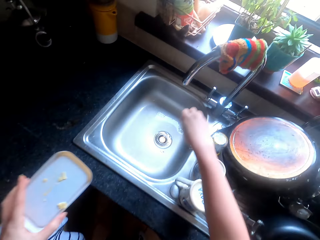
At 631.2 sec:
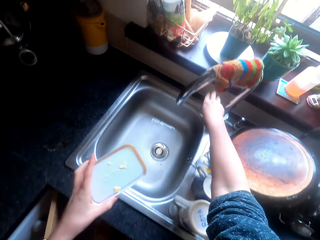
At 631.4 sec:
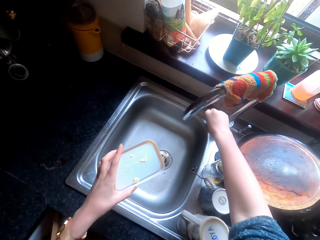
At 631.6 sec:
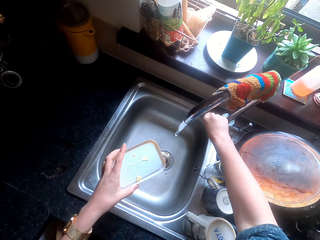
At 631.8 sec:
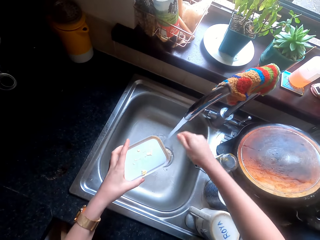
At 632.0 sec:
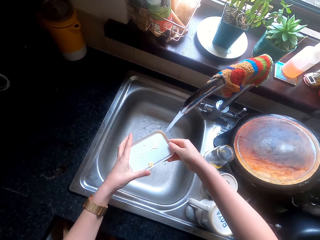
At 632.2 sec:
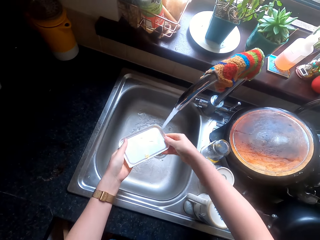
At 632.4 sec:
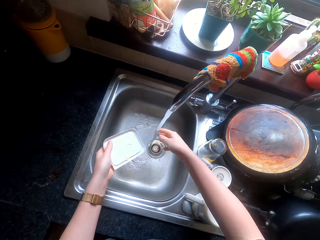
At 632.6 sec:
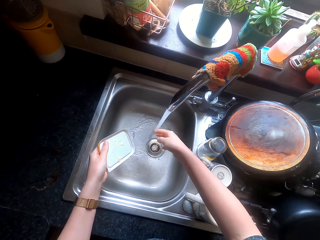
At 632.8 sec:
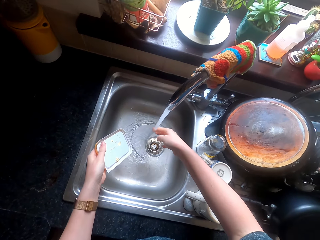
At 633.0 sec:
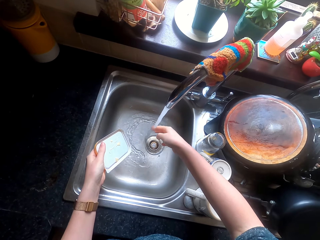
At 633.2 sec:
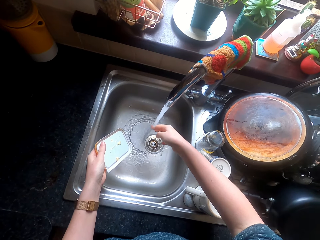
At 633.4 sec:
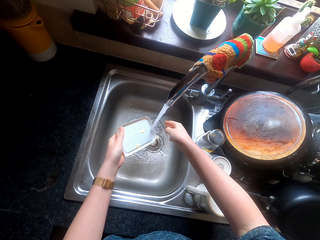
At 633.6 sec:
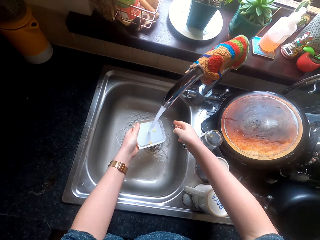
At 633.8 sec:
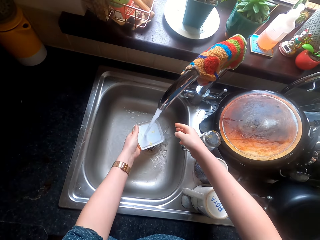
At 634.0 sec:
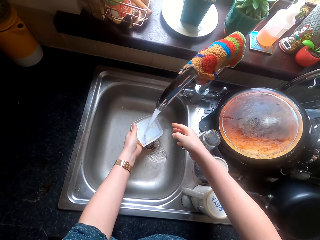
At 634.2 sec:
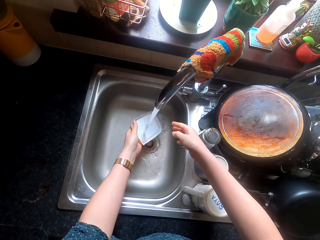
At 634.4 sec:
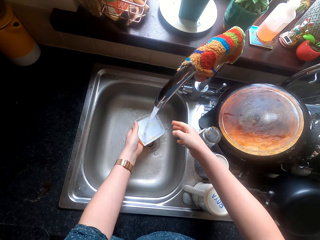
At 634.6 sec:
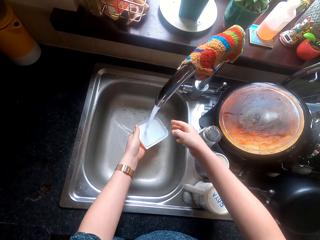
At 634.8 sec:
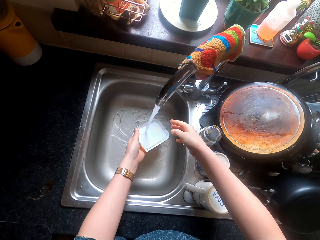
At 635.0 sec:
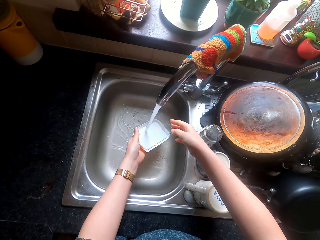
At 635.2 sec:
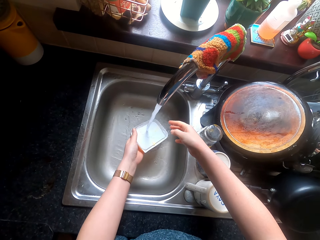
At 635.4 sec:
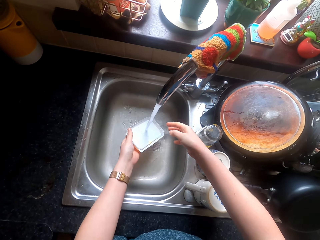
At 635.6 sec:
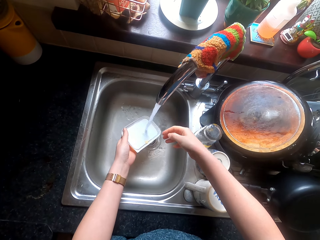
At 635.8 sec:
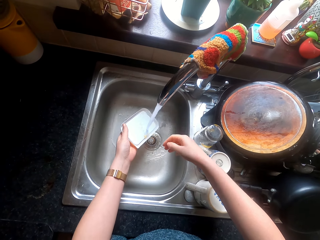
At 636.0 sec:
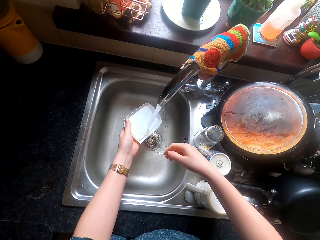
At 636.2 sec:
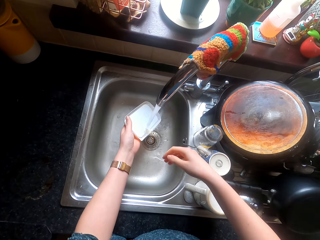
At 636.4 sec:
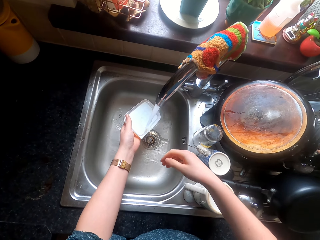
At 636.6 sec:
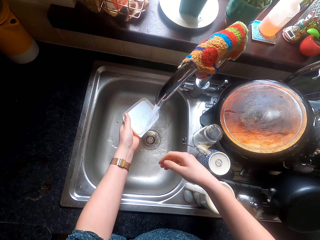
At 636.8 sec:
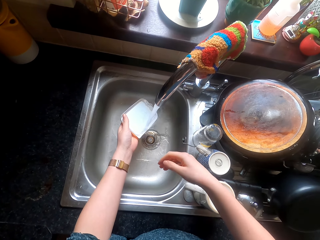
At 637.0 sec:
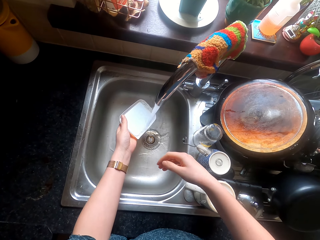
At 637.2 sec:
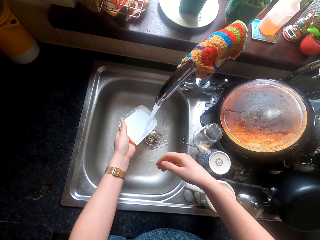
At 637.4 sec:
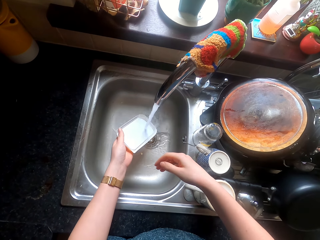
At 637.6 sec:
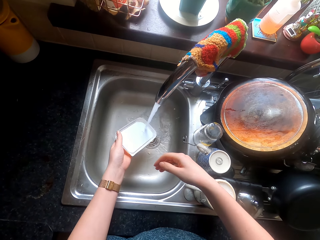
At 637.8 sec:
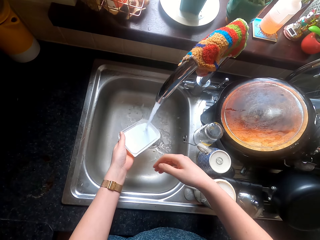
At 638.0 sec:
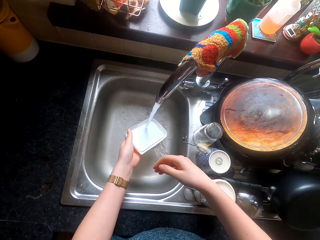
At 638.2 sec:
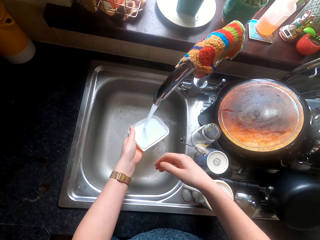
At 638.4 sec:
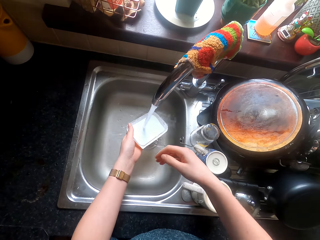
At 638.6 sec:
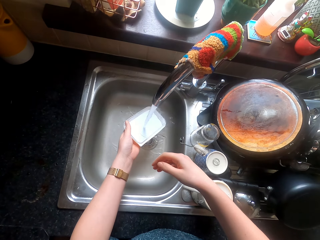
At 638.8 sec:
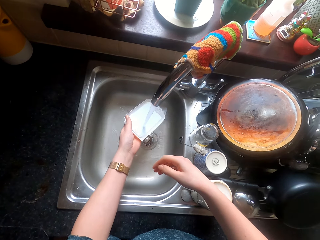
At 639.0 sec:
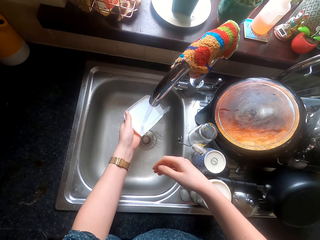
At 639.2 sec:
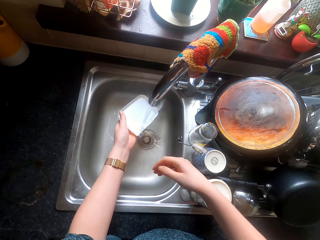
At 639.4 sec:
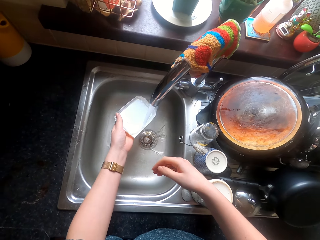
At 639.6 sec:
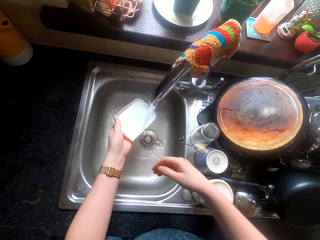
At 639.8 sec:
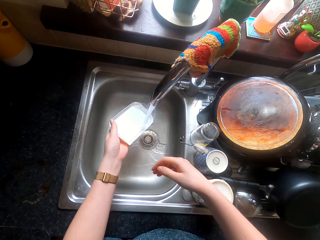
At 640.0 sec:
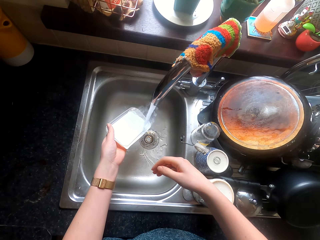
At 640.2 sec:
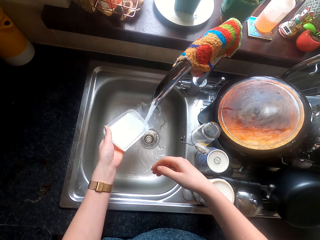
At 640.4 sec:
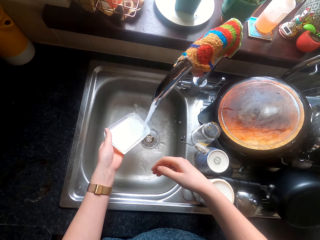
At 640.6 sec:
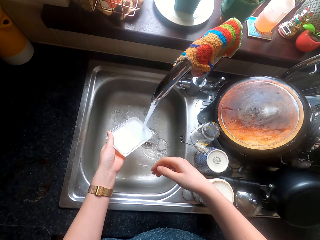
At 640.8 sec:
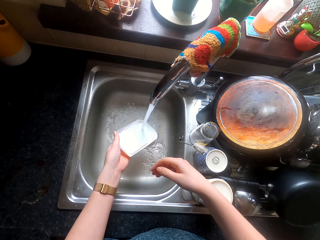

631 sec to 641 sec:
The camera wearer puts the hand cloth on the cabinet door. They open the tap water. They feel the water and run water on the lid.

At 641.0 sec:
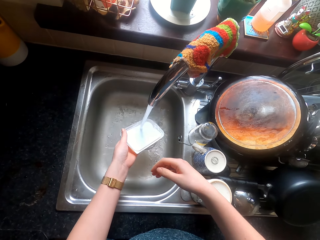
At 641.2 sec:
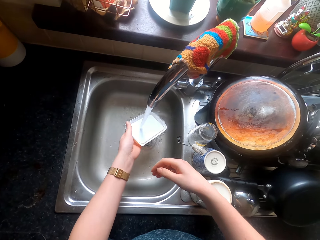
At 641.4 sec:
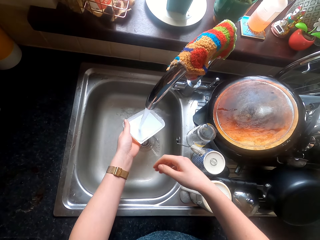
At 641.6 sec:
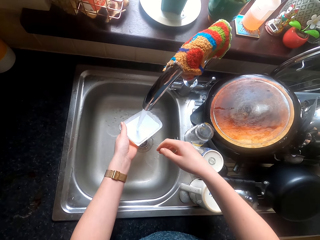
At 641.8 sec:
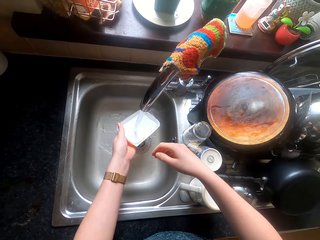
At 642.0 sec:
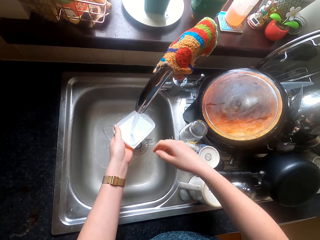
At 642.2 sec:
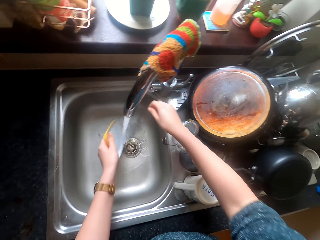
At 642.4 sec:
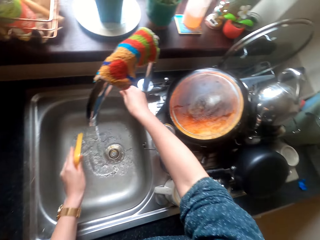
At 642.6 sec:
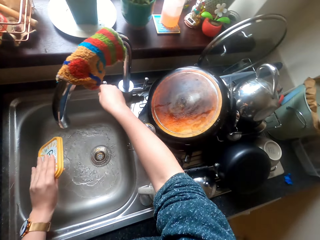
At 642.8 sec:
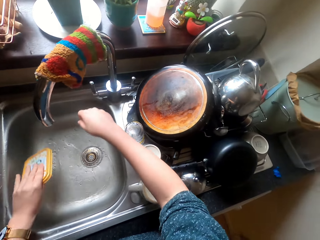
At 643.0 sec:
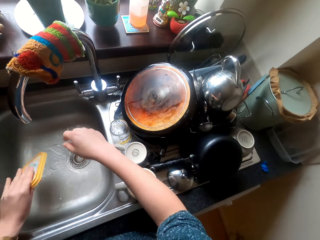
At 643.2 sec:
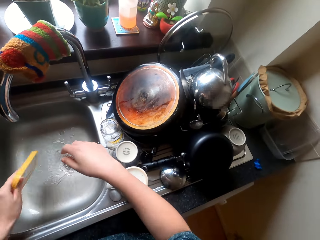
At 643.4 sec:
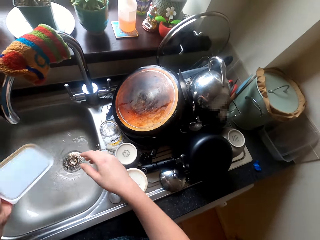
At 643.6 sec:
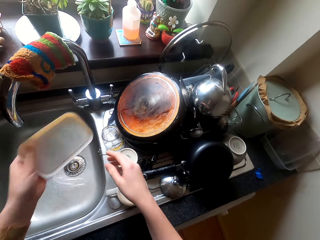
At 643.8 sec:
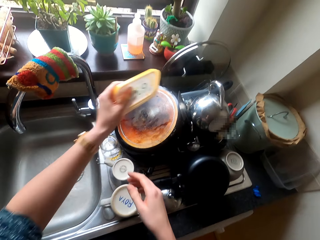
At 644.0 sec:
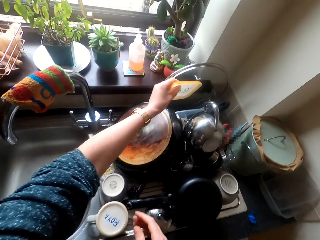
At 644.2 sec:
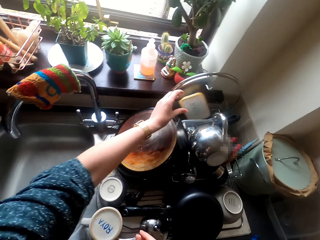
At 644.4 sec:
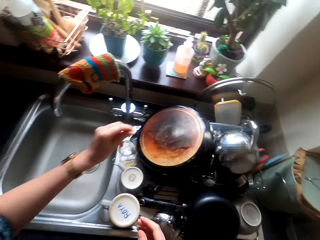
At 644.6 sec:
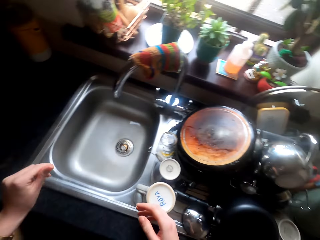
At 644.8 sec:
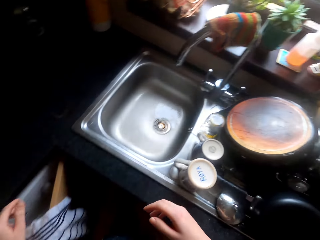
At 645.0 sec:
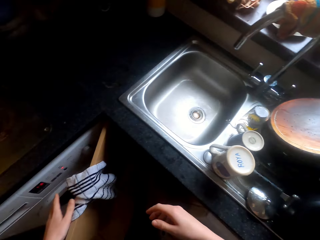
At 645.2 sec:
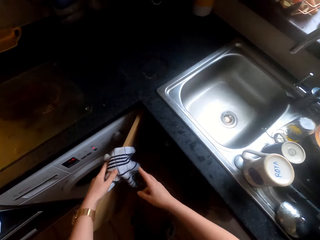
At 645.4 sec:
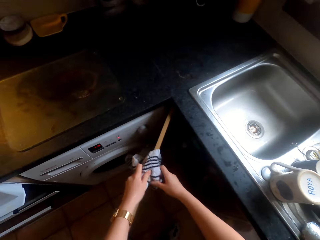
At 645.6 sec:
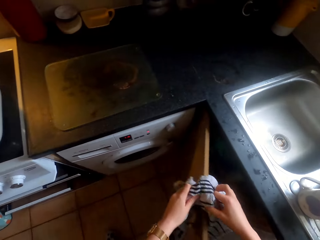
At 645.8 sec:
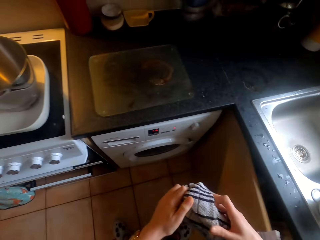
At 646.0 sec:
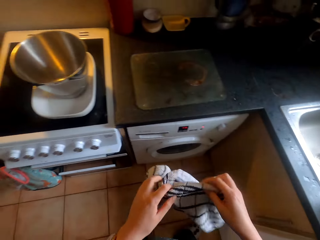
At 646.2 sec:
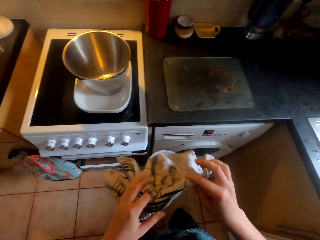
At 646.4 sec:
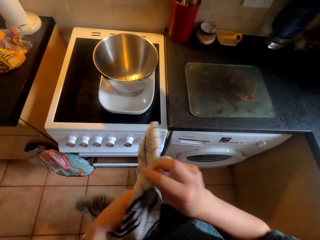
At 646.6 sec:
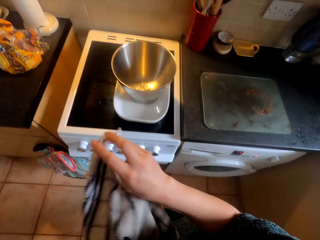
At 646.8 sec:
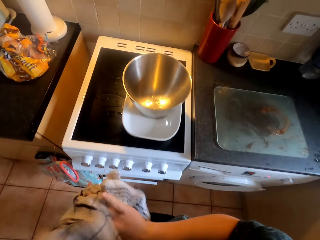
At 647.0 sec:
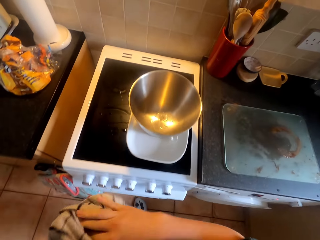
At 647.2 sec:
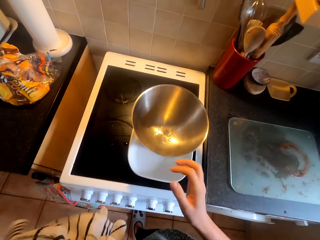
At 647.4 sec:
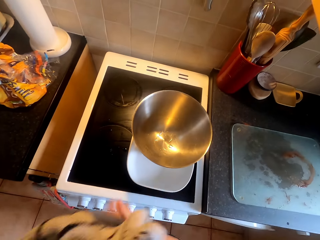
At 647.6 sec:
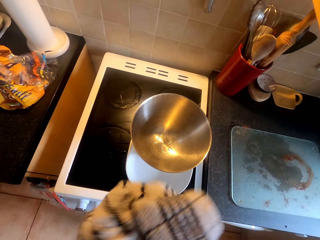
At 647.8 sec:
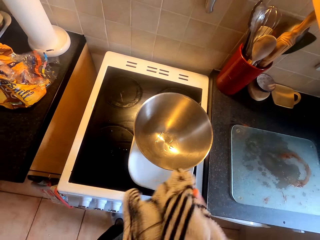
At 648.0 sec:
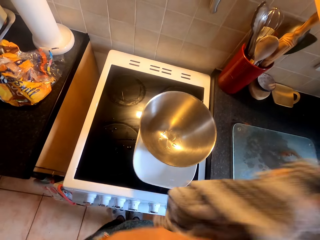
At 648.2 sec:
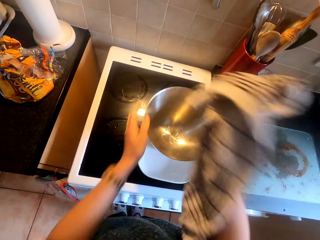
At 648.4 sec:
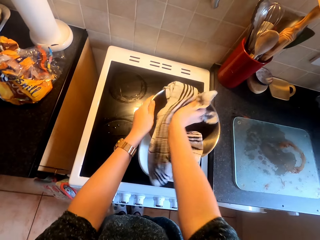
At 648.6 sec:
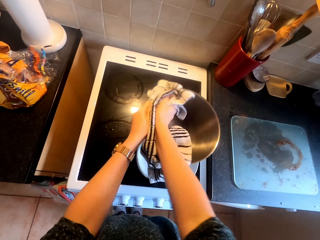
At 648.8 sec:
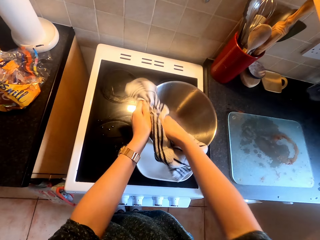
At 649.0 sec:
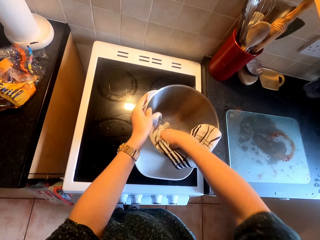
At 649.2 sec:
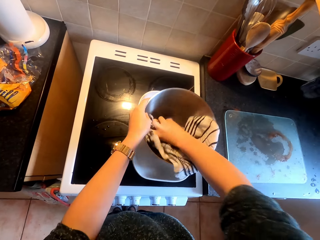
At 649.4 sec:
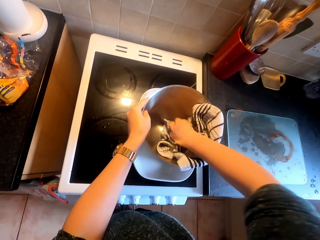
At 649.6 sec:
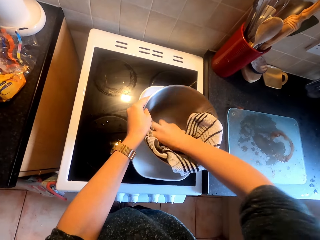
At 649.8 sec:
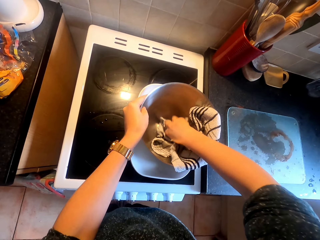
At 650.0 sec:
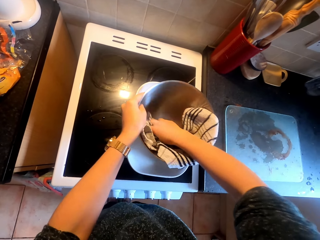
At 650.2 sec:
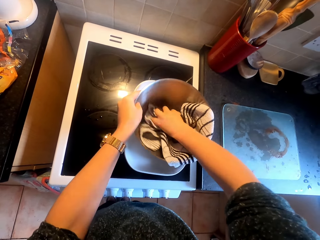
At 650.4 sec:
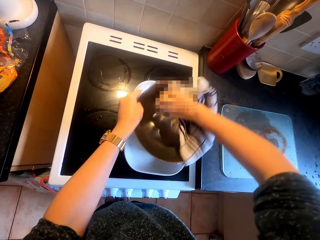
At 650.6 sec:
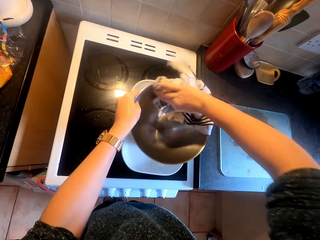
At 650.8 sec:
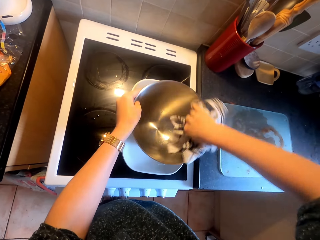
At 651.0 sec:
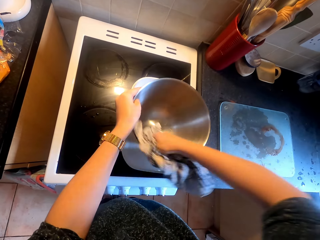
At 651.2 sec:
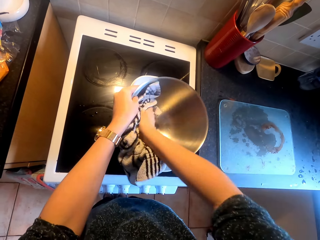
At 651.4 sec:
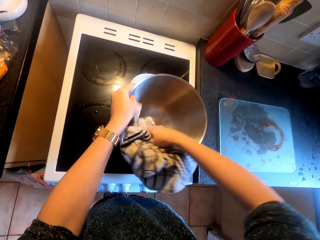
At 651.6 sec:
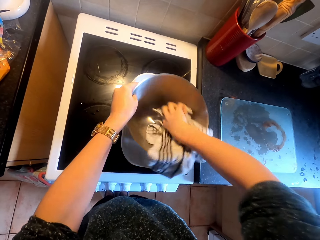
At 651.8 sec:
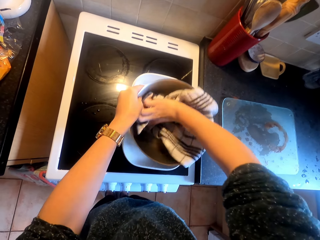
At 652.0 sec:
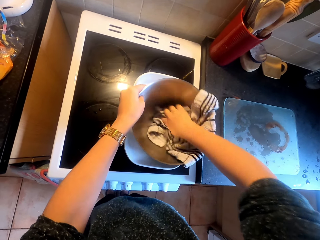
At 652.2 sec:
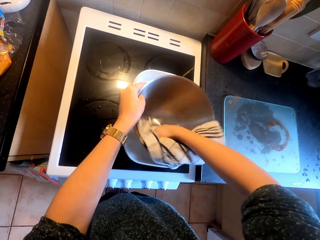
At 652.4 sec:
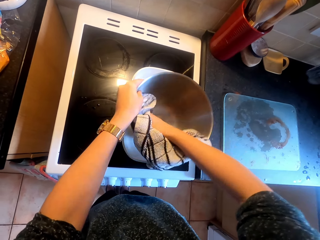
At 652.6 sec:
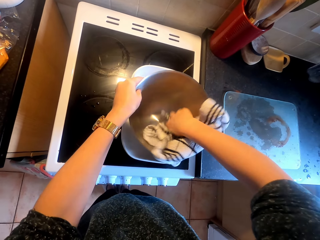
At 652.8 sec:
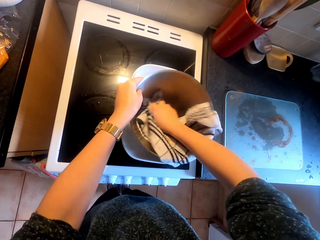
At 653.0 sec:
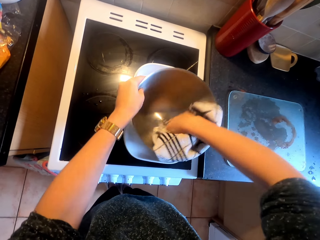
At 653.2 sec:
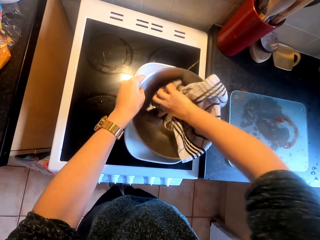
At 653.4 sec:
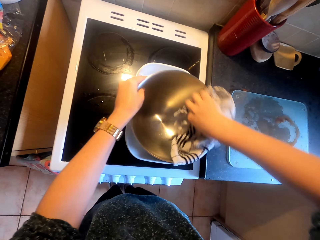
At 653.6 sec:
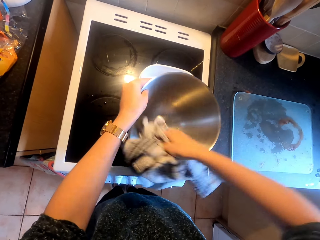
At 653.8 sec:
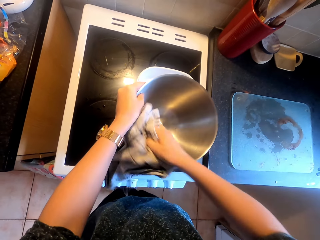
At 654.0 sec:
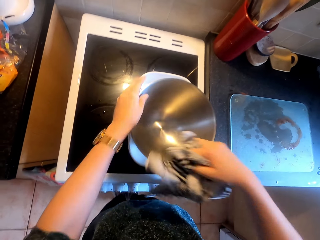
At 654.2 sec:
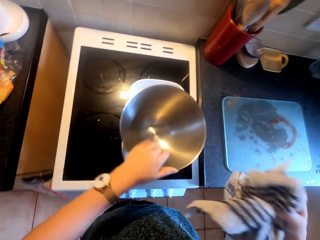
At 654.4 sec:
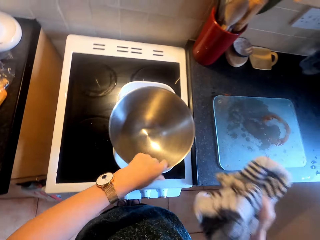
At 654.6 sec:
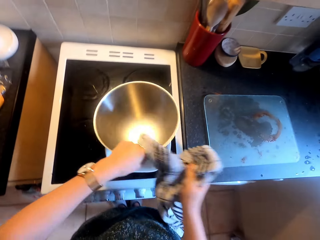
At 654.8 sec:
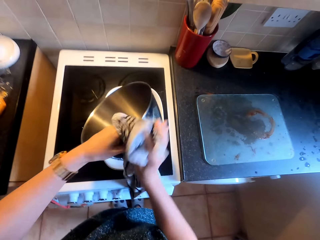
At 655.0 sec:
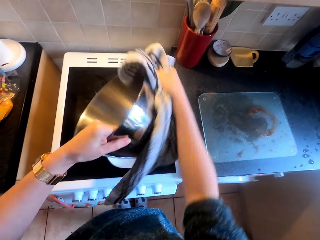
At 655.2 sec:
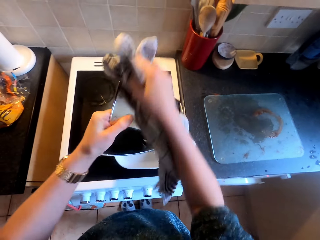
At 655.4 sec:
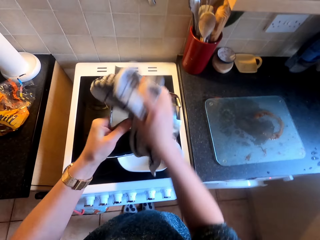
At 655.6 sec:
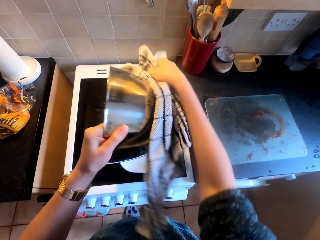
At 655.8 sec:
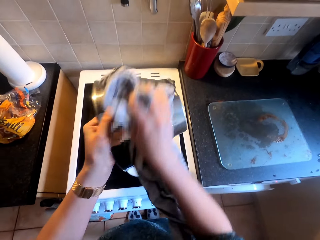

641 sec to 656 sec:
The camera wearer closes the water tap. They shake the lid. They place the lid in the kitchen rack. They look around the kitchen. They pick up the hand cloth. They dry their hands. They dry the metal bowl.
